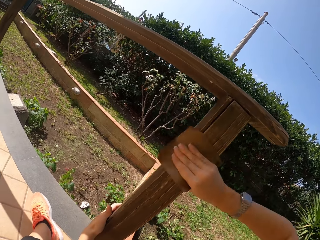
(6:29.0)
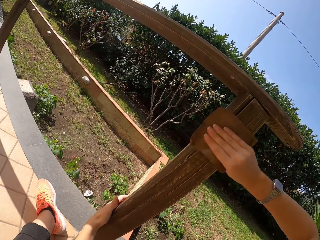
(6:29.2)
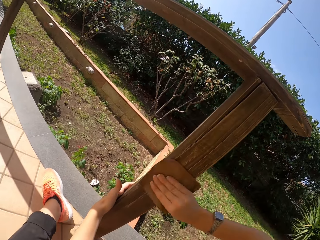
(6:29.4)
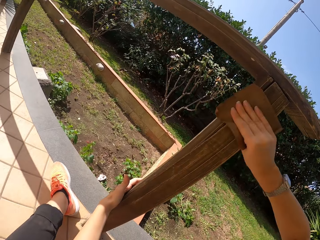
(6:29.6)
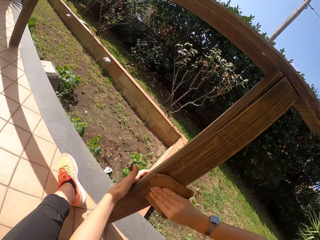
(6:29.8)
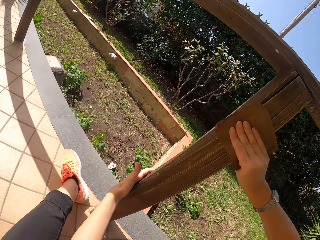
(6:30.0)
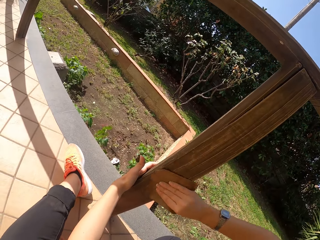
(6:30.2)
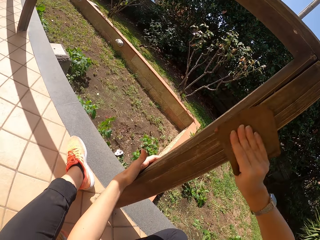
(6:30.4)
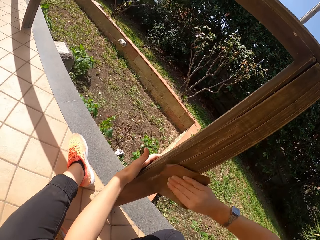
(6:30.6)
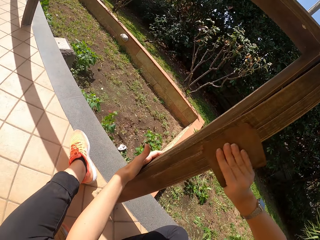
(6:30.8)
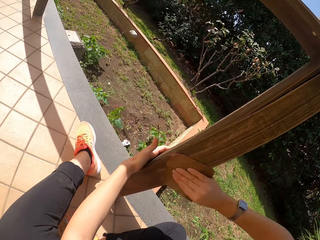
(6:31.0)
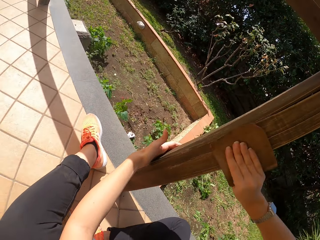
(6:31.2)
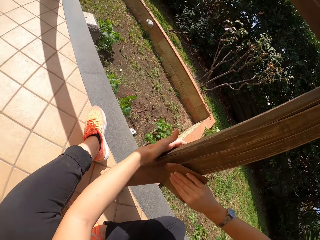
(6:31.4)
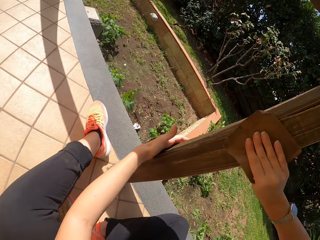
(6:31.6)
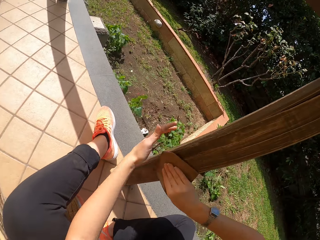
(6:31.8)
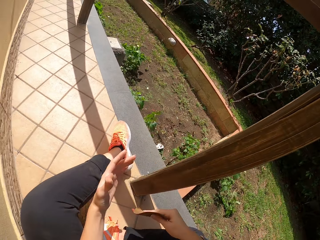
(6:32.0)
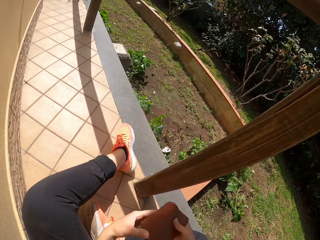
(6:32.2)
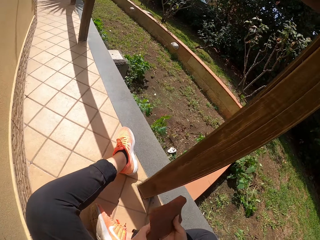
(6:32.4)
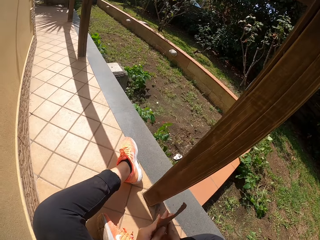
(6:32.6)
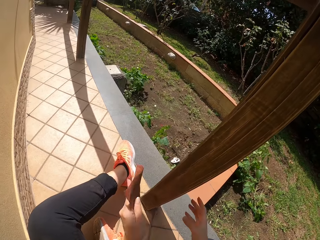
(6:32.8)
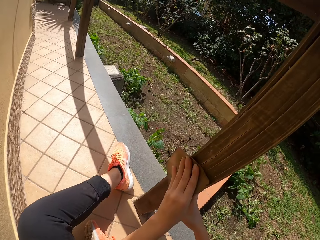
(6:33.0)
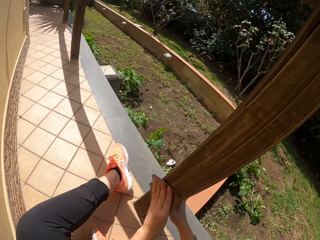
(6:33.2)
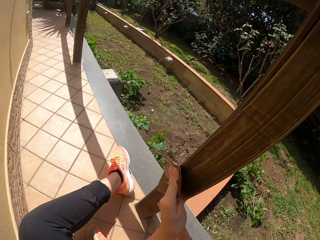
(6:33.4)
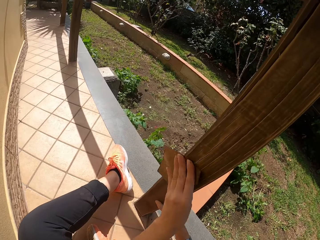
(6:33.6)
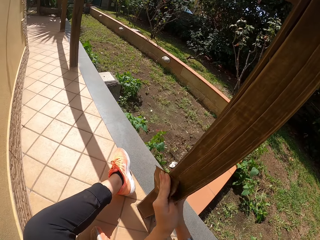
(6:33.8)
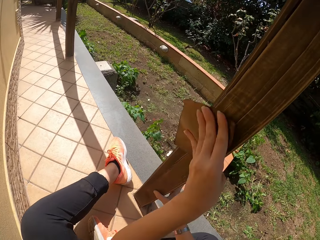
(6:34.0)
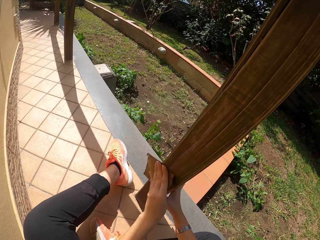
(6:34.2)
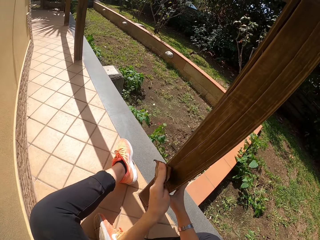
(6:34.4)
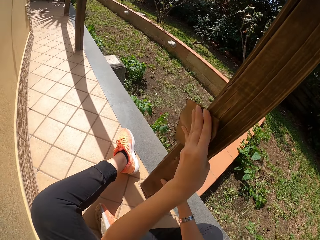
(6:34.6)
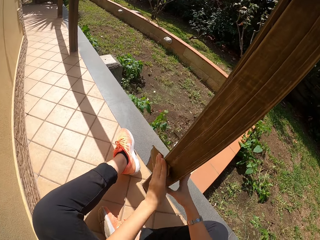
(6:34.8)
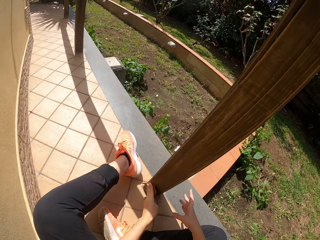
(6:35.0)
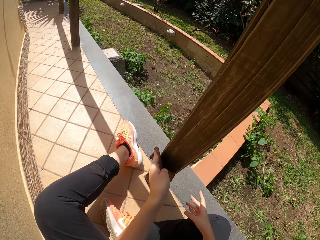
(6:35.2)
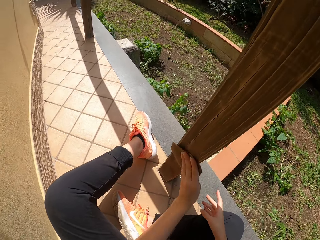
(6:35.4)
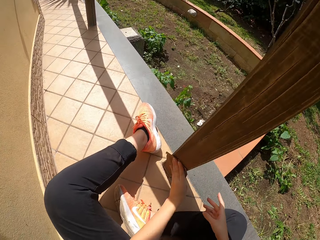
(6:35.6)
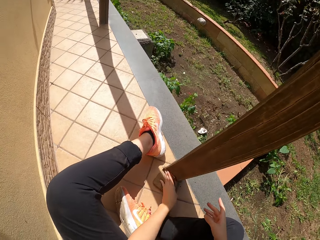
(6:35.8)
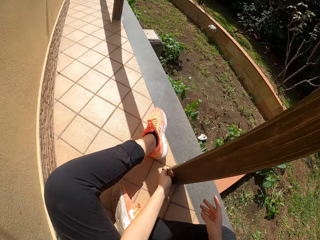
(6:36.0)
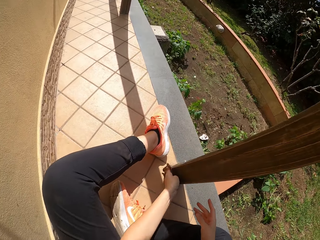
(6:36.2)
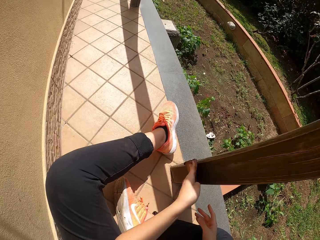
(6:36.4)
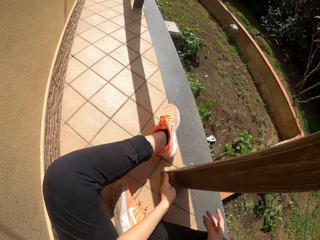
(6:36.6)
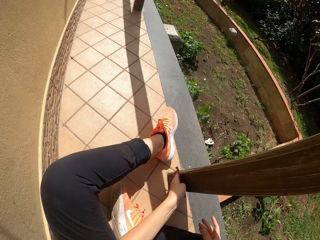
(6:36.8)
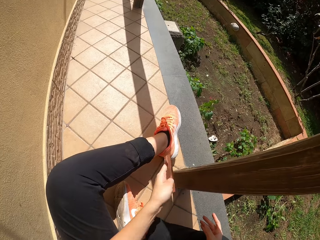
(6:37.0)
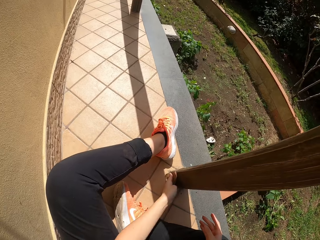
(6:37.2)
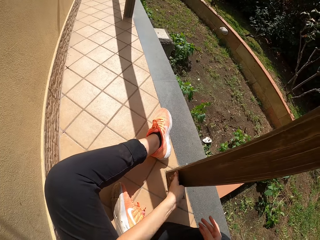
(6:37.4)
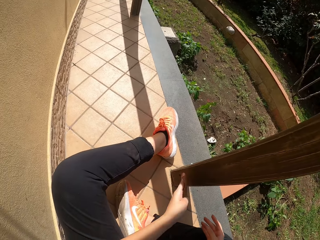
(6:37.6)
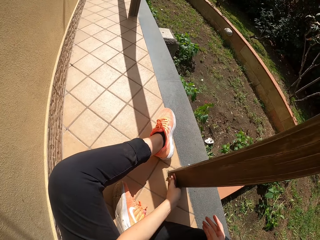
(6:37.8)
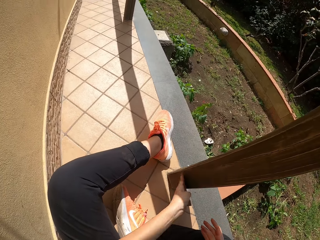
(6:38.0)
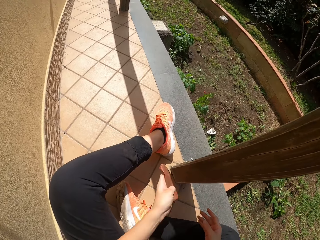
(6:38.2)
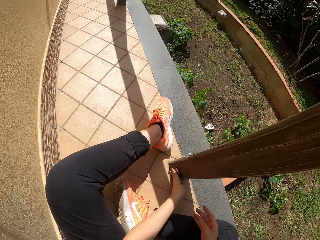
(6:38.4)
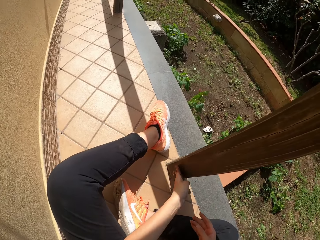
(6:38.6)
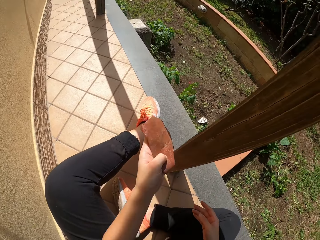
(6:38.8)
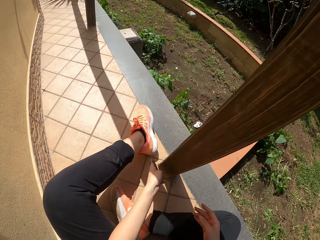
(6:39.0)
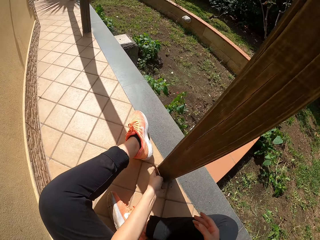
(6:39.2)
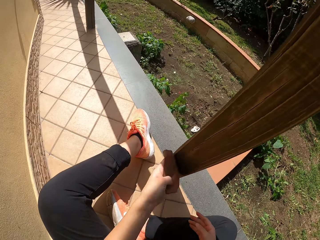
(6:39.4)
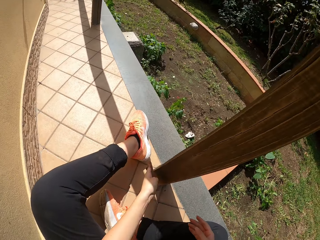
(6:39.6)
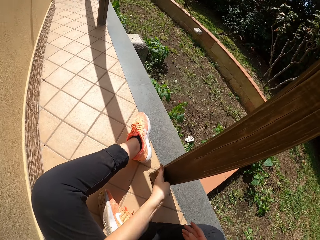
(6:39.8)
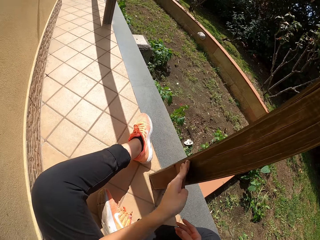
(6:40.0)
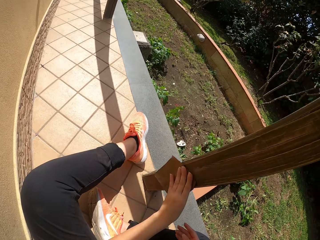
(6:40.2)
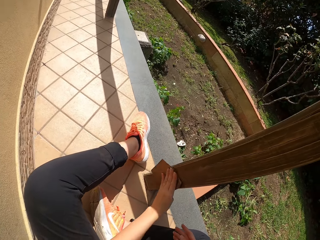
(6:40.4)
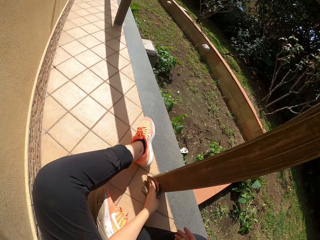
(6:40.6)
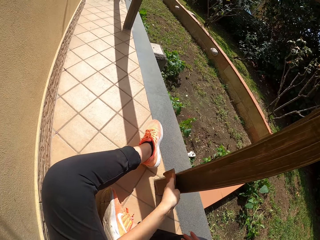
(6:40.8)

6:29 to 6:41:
The camera wearer passes the sandpaper from his right hand to his left hand. He continues sandpapering the wood frame.

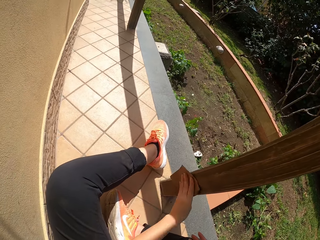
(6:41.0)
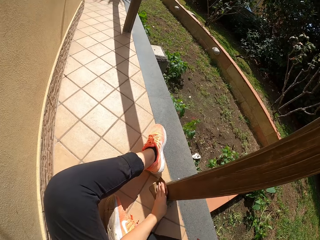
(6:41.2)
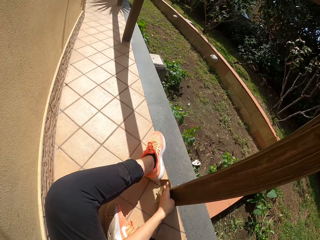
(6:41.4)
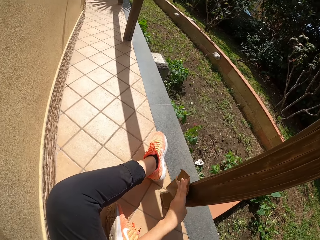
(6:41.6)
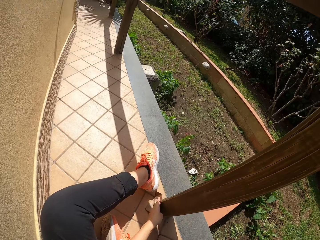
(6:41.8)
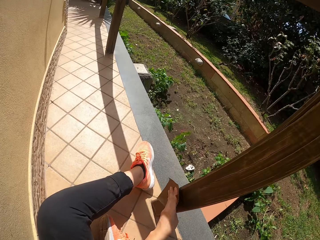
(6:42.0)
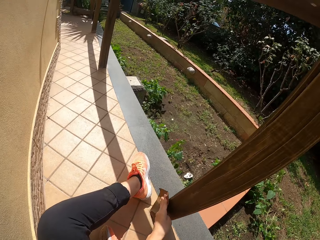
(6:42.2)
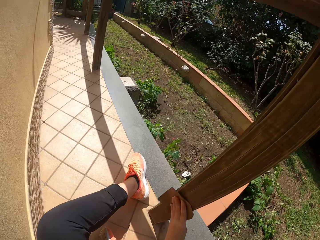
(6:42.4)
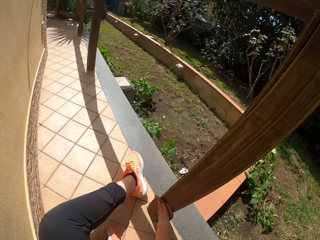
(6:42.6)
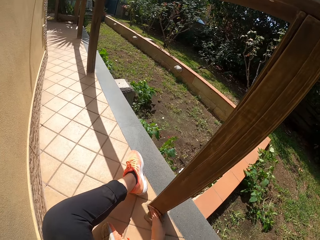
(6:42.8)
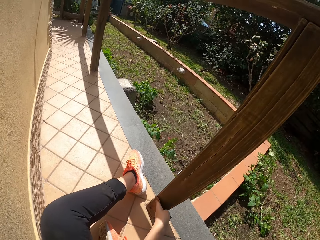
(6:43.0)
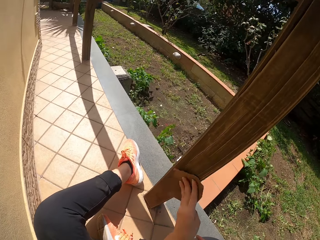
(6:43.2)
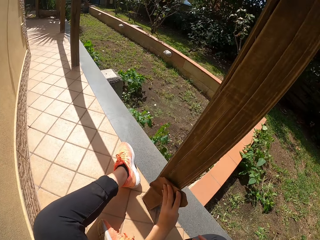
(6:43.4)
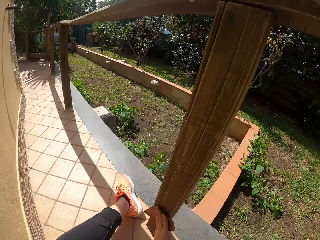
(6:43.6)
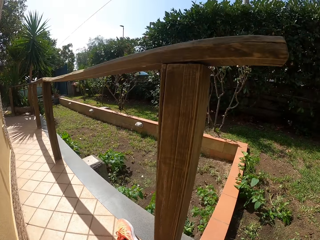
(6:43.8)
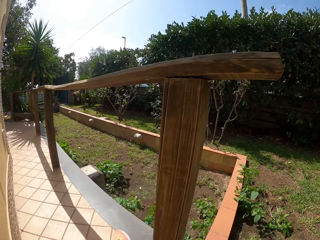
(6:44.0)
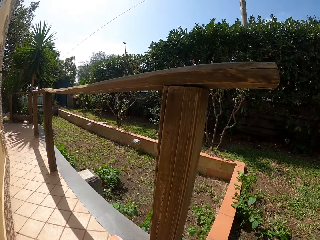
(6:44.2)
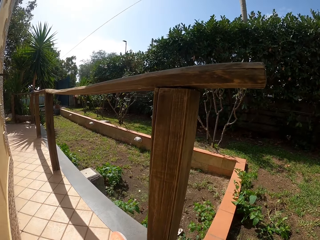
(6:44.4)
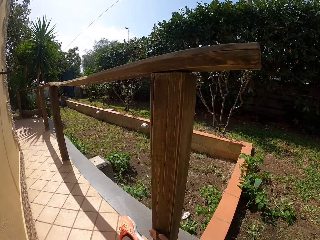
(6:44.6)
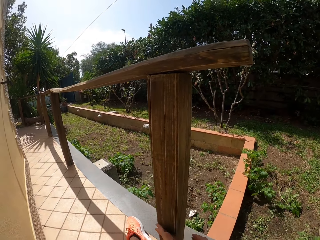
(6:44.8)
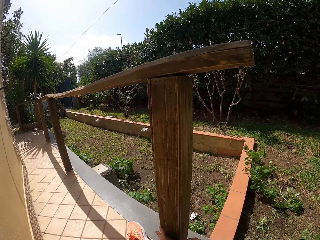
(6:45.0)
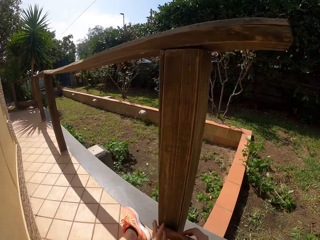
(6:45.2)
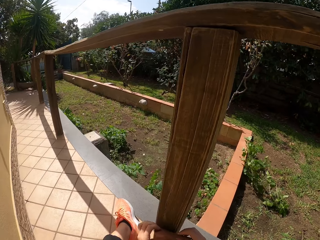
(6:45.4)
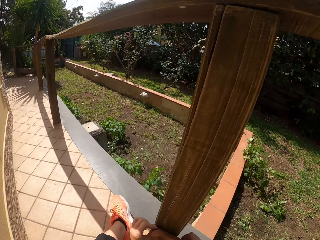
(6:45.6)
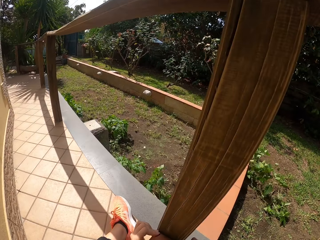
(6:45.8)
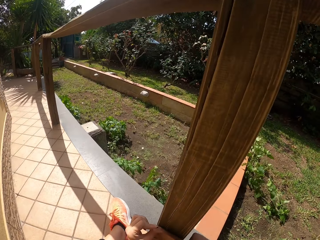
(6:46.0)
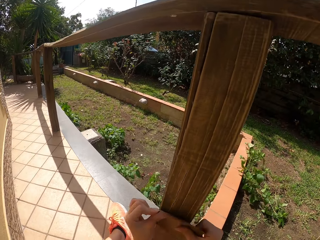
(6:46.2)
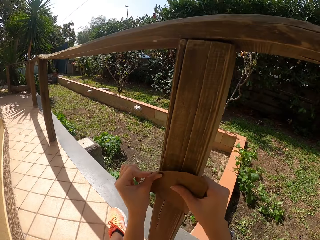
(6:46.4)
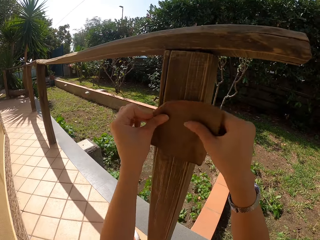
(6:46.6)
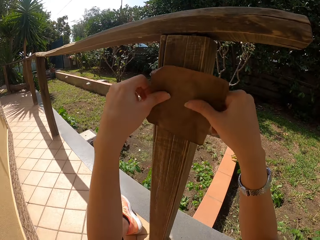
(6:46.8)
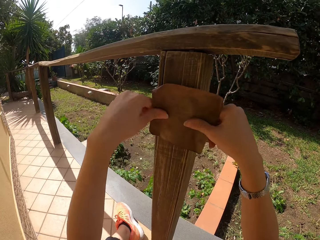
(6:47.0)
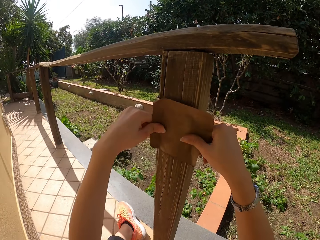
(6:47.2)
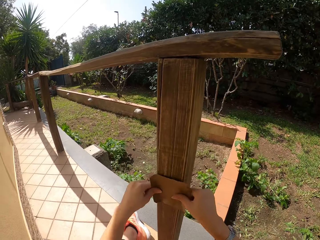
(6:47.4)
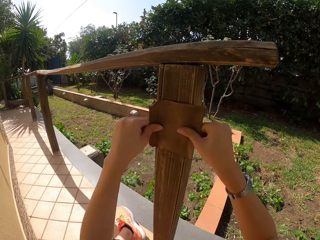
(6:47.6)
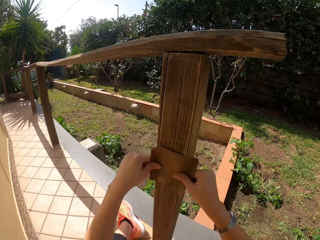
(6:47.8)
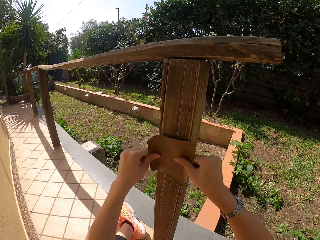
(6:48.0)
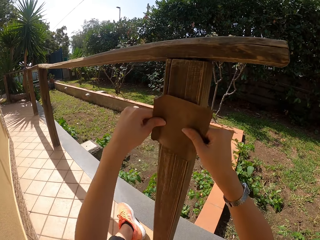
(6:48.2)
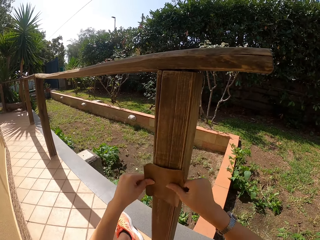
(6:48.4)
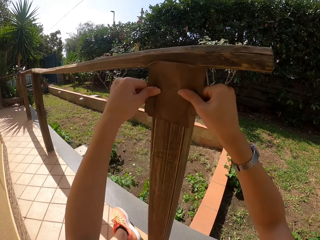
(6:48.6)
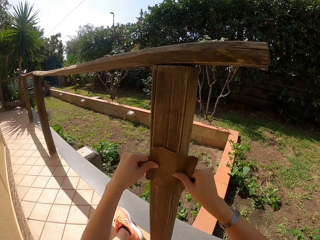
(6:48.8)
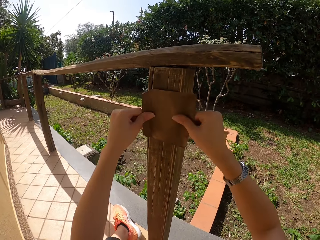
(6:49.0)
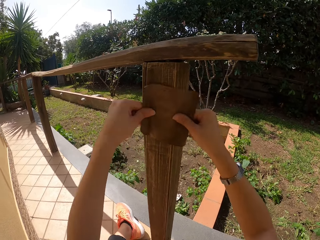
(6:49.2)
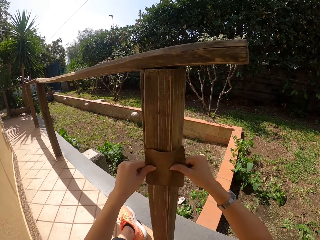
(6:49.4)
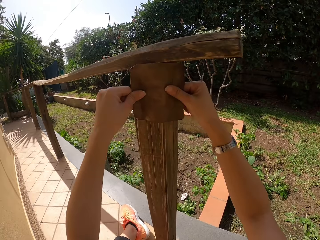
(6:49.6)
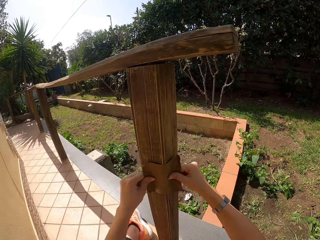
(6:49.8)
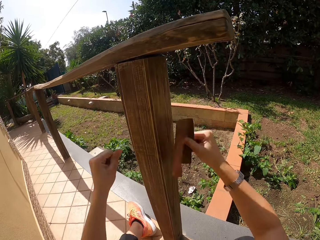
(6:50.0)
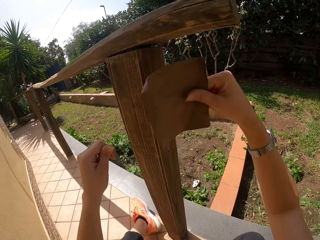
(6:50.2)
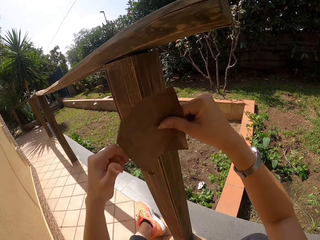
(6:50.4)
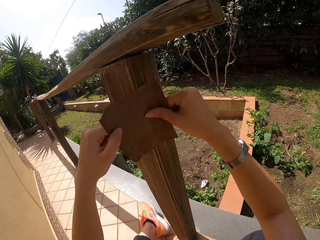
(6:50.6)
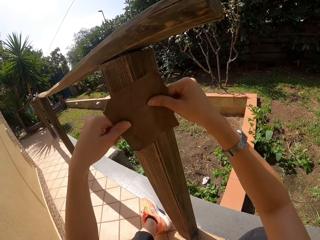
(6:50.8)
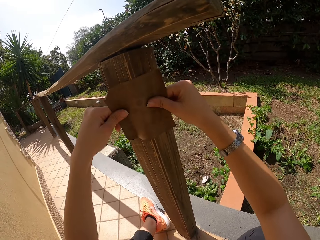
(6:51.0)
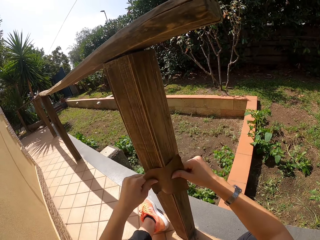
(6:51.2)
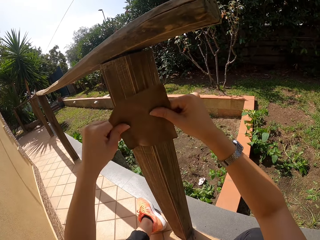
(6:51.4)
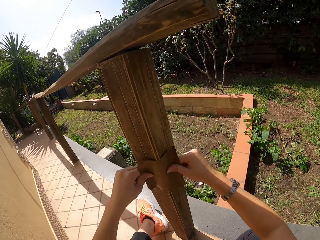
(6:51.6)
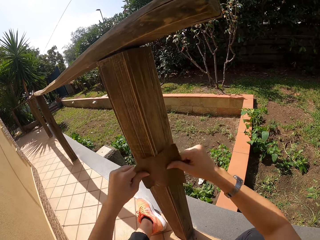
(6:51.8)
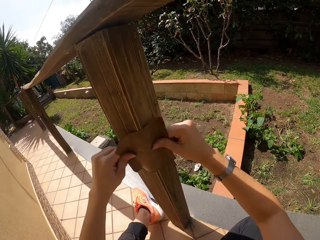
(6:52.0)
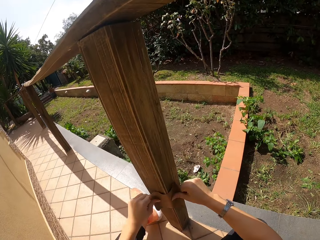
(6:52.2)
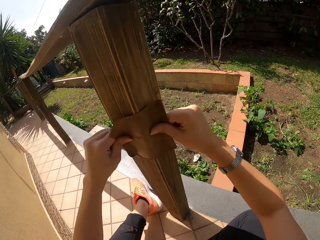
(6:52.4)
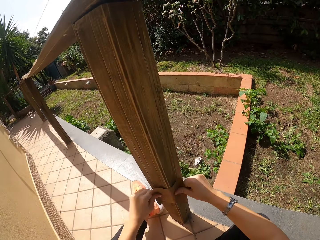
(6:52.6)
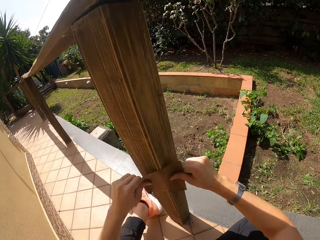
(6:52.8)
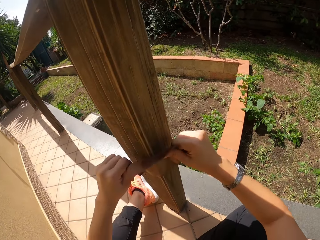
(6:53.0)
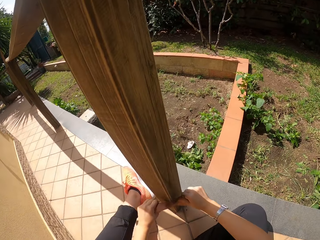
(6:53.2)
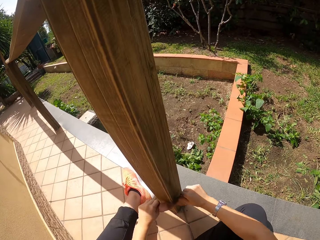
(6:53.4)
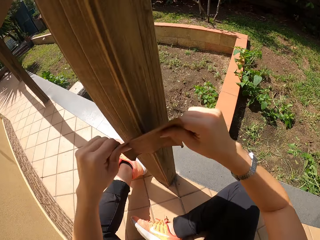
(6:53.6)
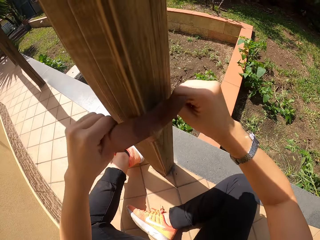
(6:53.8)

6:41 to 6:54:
The camera wearer scrubs the pole with both hands.
